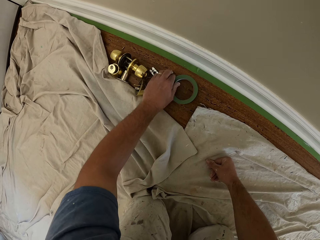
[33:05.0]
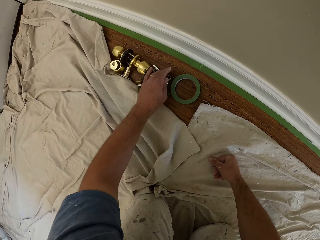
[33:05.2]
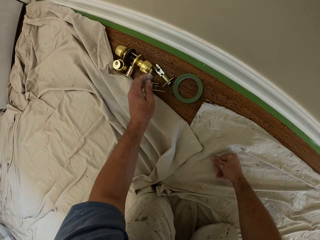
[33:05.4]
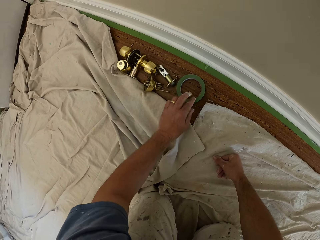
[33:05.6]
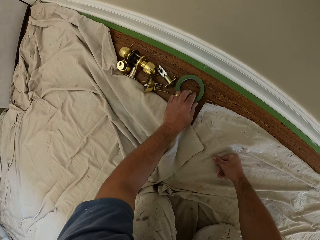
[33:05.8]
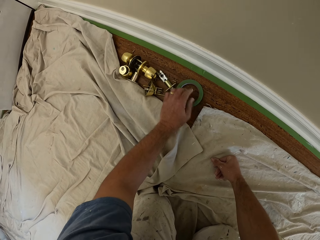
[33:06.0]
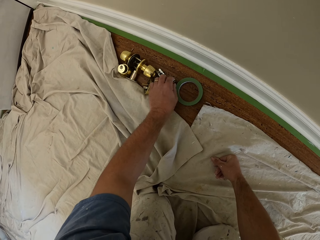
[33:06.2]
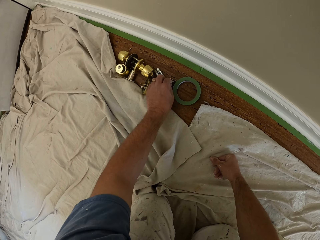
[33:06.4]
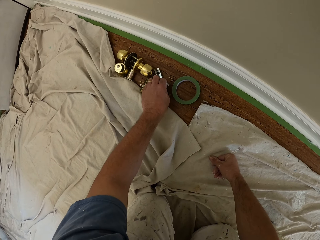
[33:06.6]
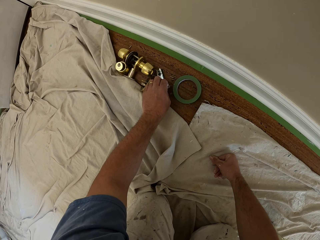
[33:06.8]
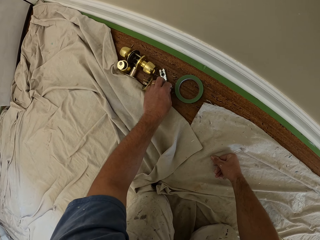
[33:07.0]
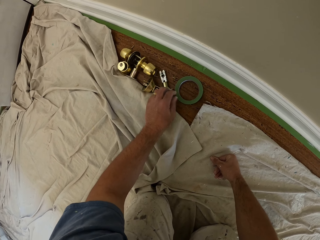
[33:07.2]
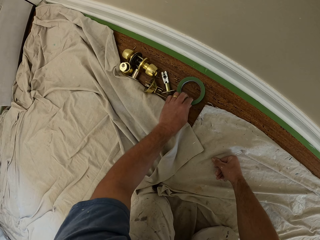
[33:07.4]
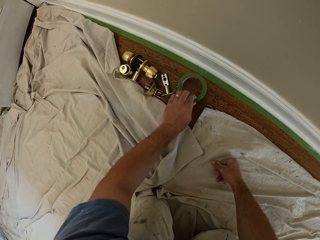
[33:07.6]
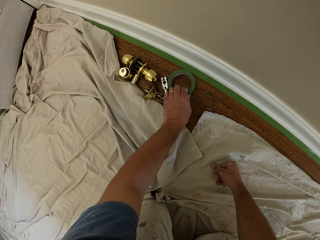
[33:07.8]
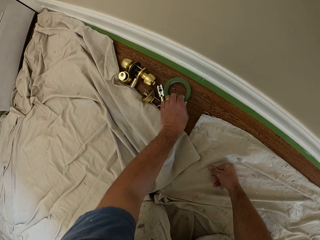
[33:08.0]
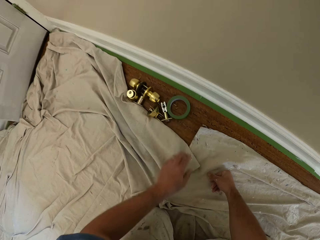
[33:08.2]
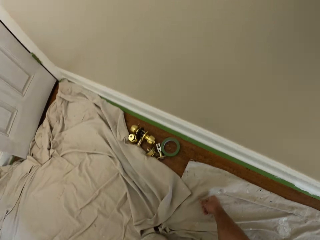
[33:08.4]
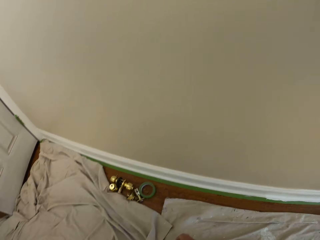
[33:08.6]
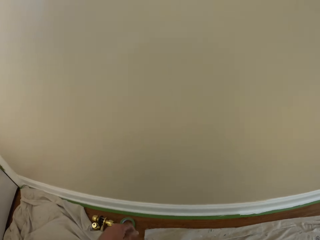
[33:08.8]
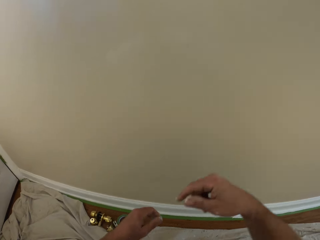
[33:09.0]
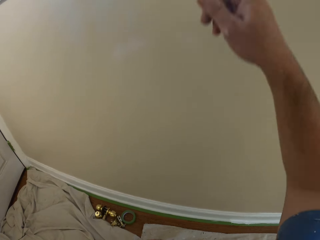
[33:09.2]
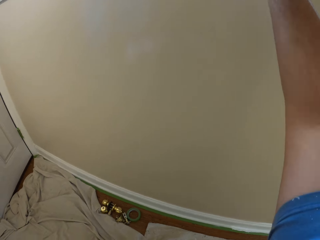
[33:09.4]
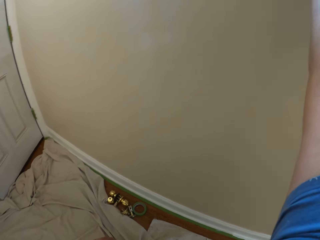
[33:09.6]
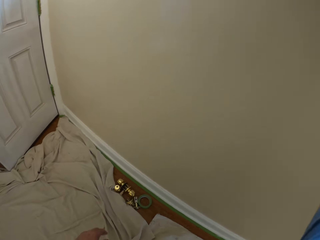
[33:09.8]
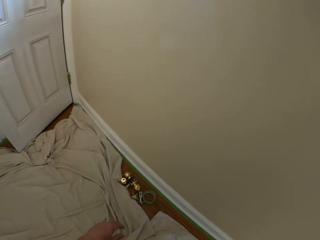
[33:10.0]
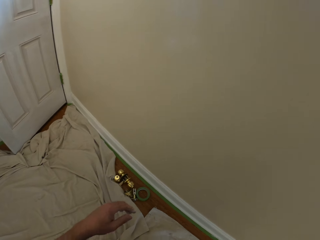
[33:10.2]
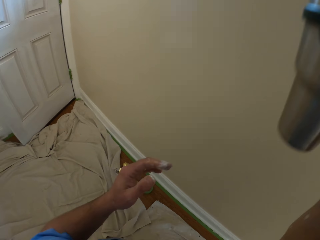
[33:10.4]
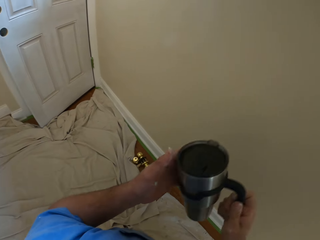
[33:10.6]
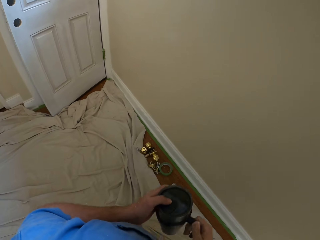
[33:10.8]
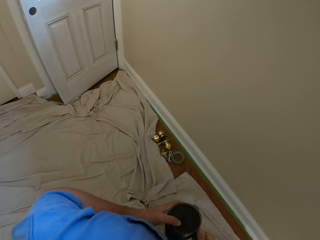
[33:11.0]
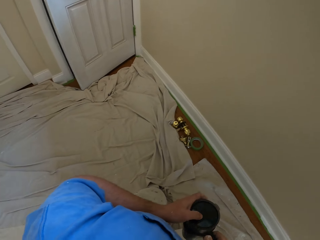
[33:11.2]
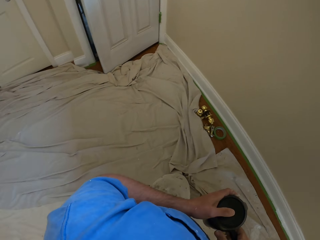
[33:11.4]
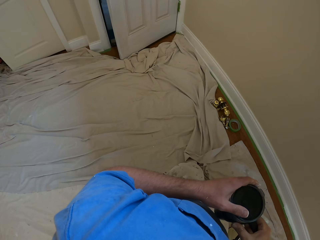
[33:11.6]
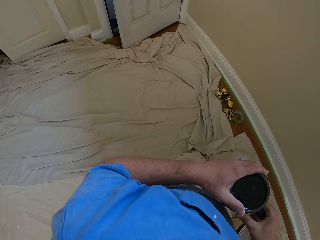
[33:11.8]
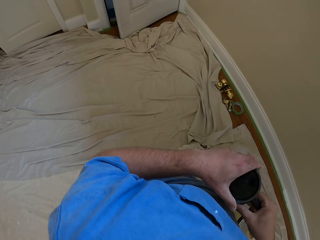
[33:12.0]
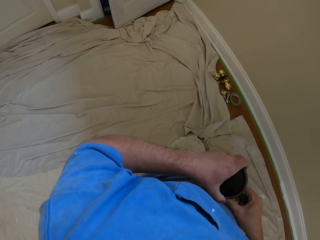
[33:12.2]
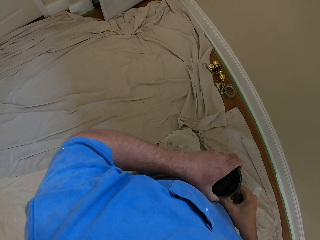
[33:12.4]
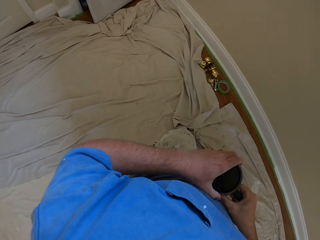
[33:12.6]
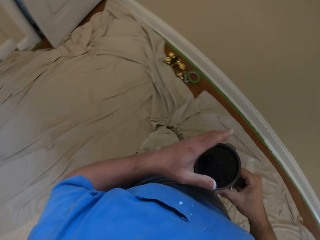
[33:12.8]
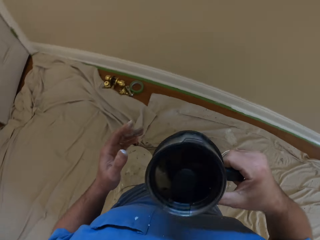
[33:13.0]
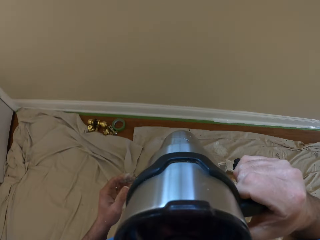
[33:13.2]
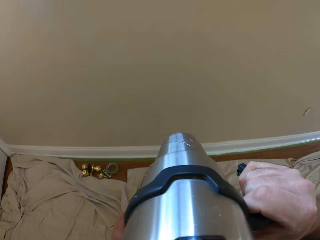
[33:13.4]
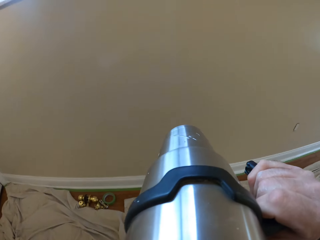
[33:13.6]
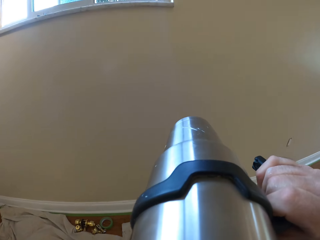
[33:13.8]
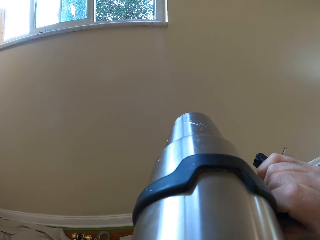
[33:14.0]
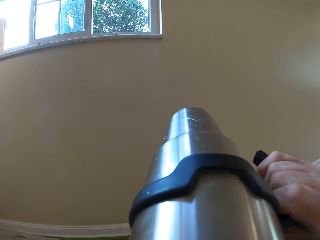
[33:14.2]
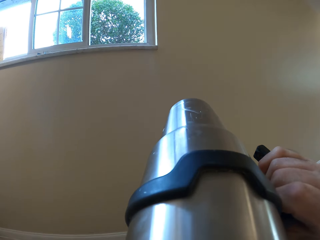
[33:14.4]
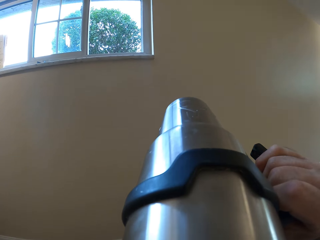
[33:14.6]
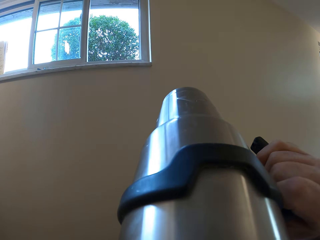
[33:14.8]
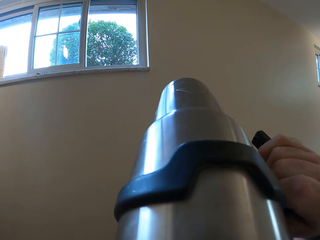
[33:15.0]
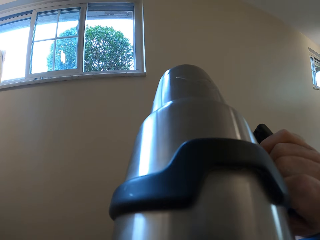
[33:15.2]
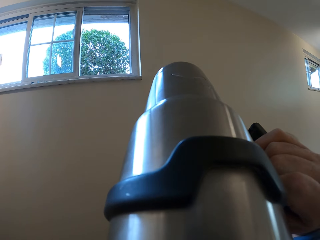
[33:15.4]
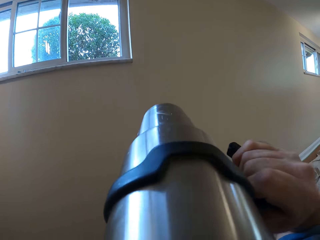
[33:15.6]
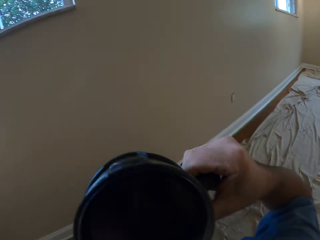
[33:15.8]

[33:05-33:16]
The camera wearer pulls door locks on the floor. He touches the door locks on the floor. He touches a door lock on the floor. He touches it again. He moves a green tape. He raises his right hand. He picks up a mug or tumbler. He holds the tumbler with both hands. He opens the tumbler. He drinks from the tumbler.

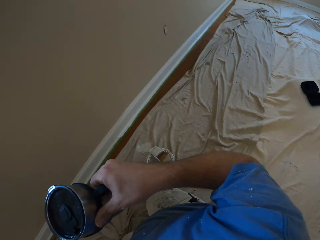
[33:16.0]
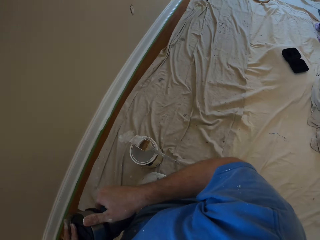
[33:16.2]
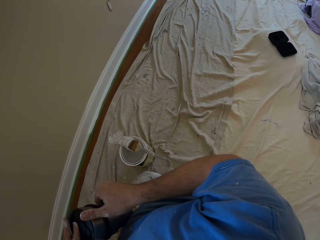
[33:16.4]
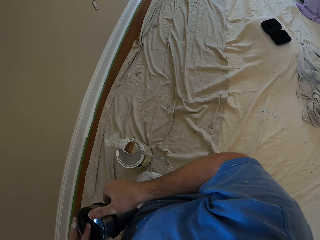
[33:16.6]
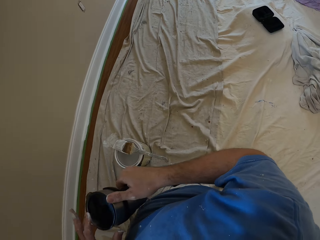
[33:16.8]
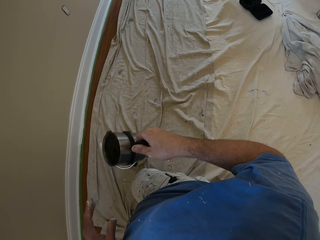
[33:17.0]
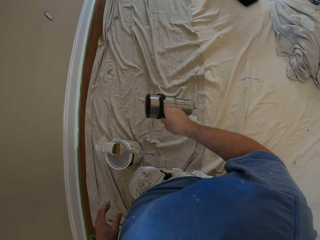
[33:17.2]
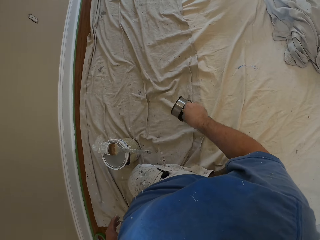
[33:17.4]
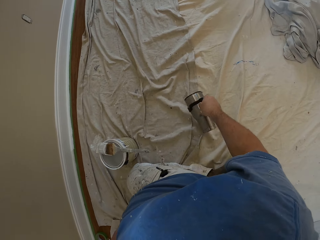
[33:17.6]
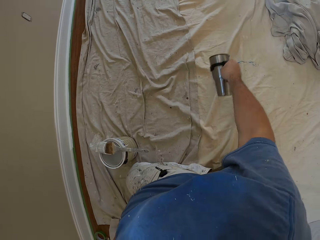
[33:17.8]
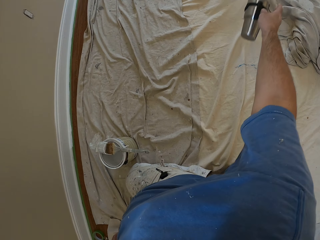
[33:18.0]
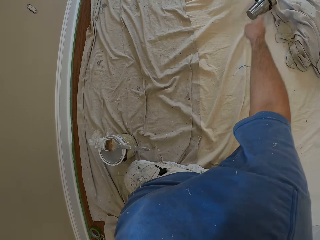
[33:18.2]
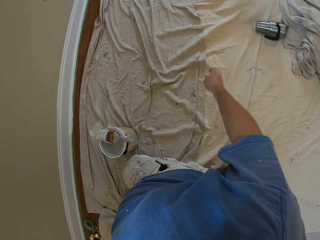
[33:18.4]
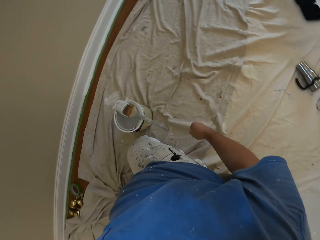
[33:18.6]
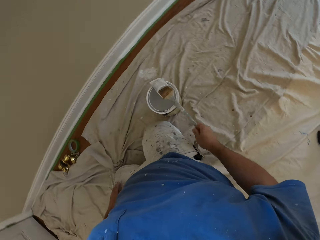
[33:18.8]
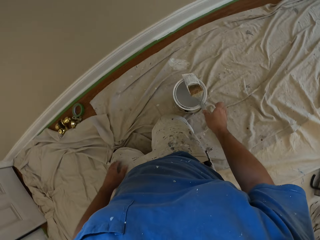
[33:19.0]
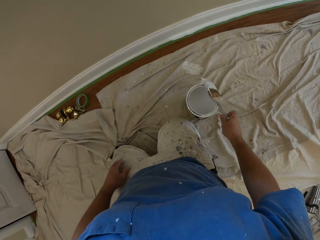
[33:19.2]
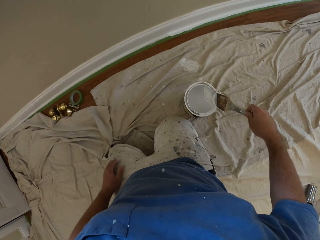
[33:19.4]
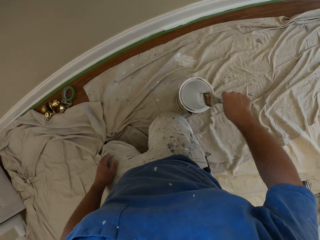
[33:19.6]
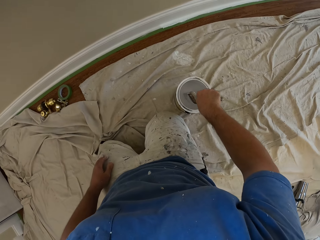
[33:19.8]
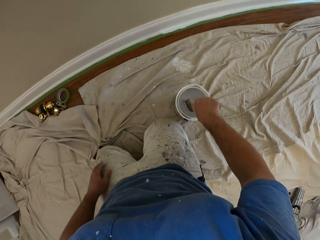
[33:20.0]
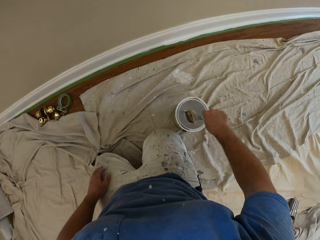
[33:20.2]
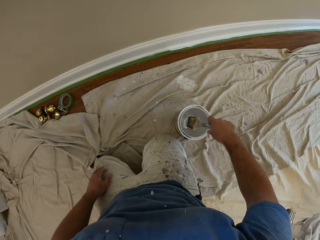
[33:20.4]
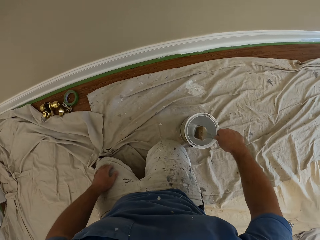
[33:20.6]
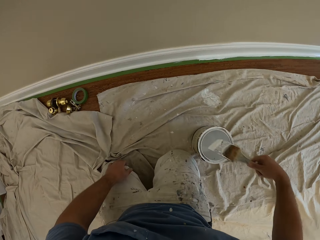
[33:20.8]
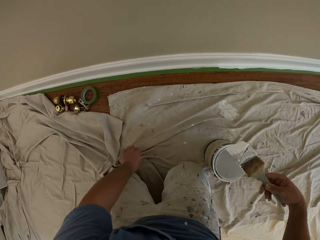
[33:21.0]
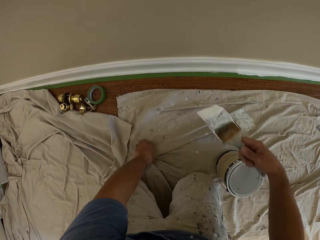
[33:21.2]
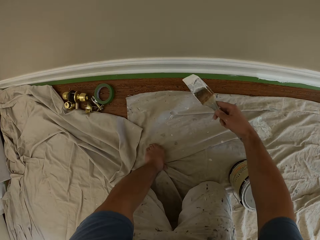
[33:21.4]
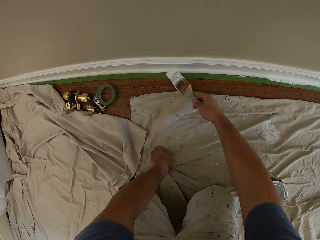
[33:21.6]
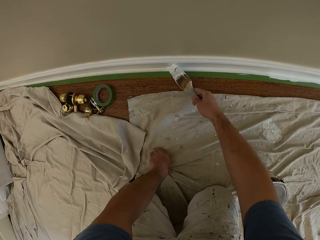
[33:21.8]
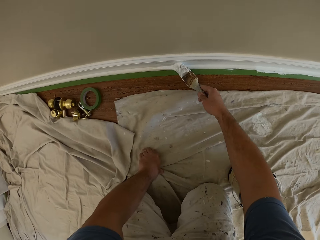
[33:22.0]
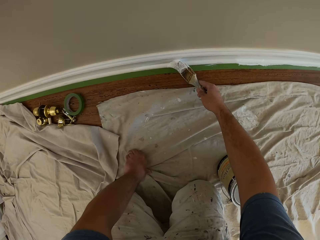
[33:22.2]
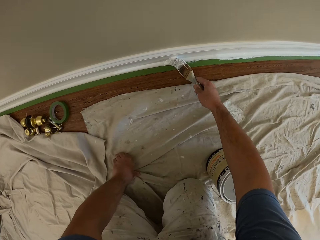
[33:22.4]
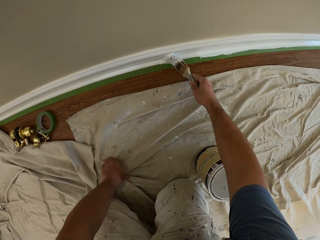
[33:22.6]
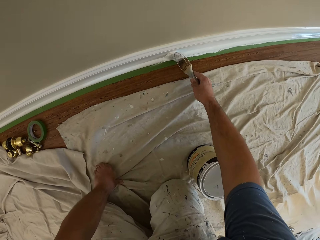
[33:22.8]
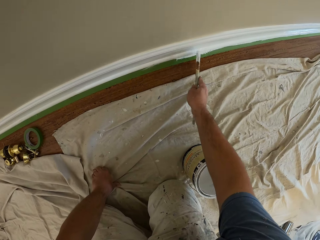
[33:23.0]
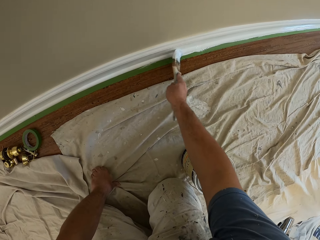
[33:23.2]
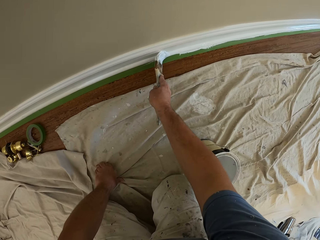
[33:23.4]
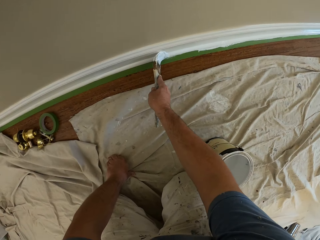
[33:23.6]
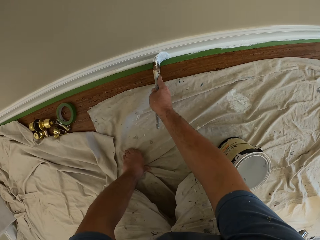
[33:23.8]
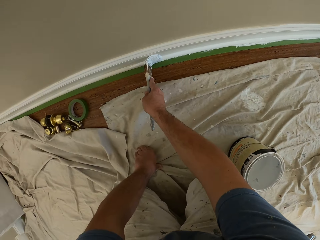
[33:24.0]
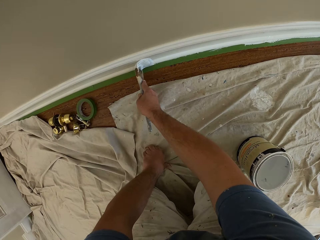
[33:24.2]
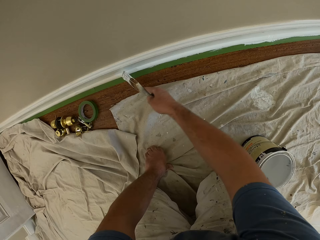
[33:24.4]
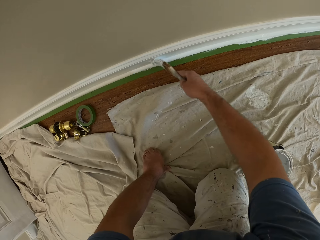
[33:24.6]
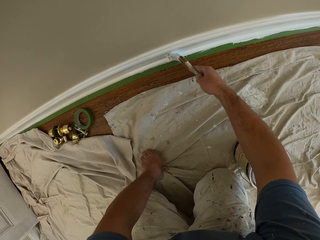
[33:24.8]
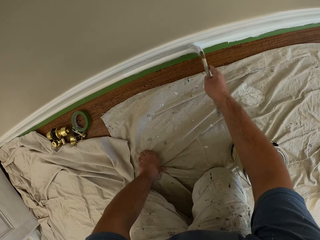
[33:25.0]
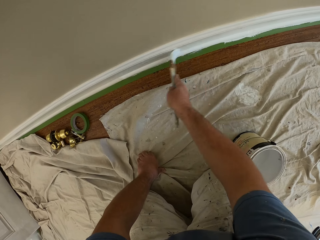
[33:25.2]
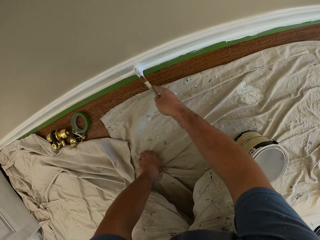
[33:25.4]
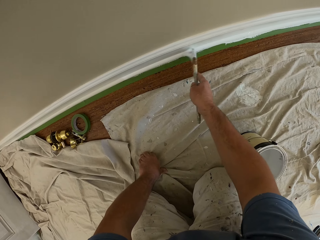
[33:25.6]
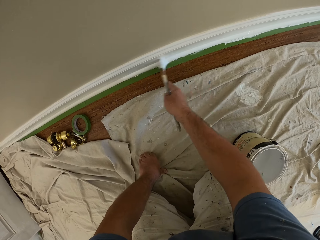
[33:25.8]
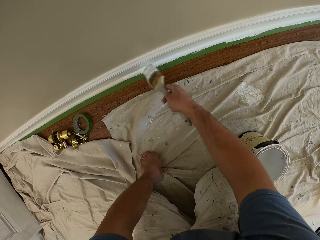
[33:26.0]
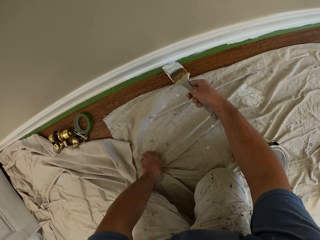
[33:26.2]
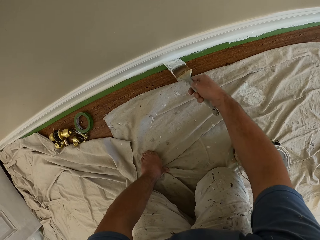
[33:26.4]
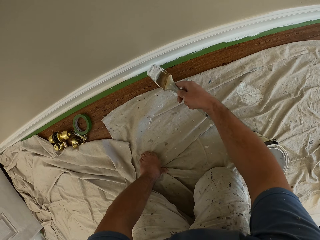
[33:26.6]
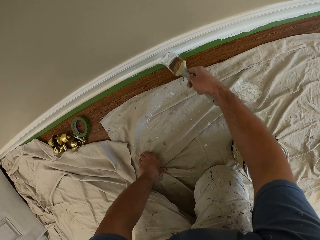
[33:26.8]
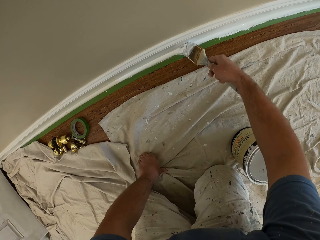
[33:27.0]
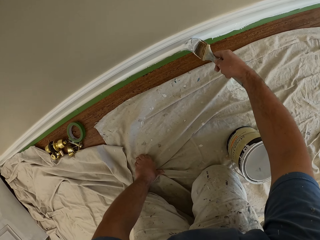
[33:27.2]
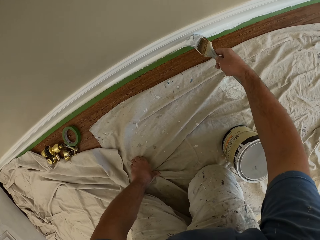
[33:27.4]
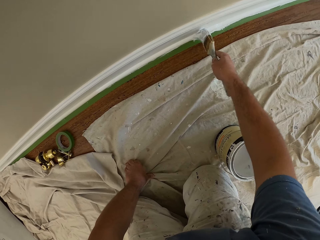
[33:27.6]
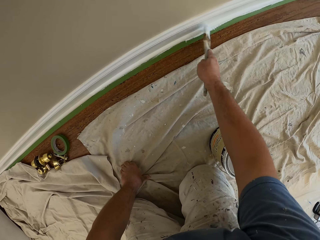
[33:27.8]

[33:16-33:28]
The camera wearer closes a mug or tumbler. He drops the tumbler on the tarpaulin on the floor. He throws the mug on the floor. He picks up the brush from the brim of the paint can. He dips the brush into the paint can. He rests his left hand on the tarpaulin on the floor. He paints the skirting of the wall or baseboard with the brush. He paints the baseboard.
